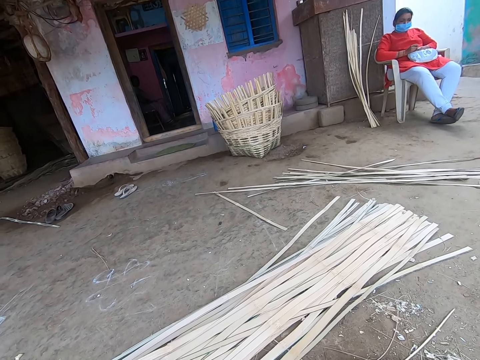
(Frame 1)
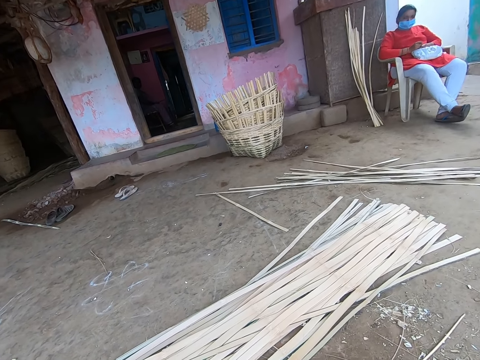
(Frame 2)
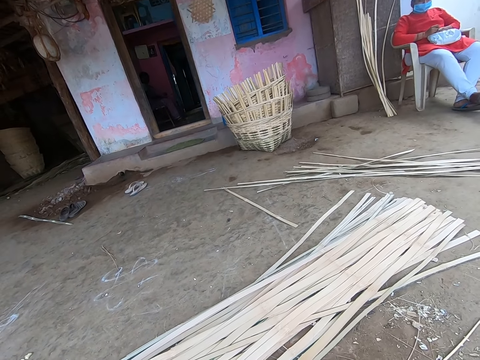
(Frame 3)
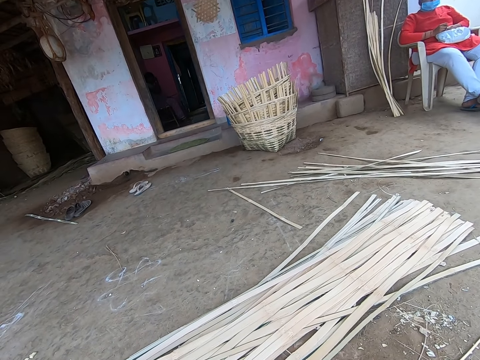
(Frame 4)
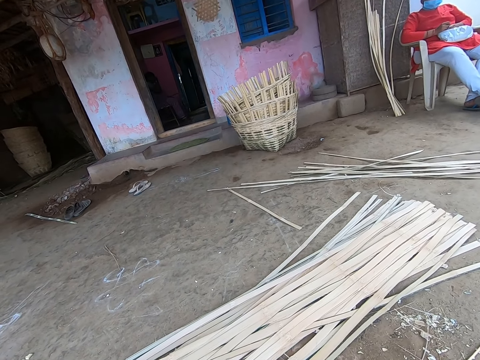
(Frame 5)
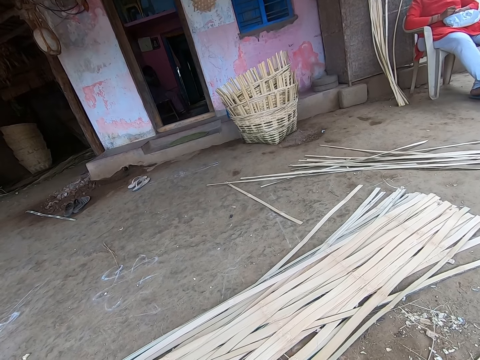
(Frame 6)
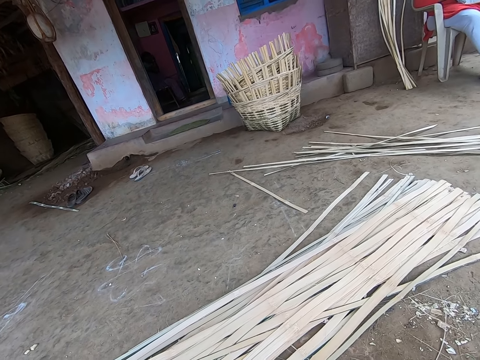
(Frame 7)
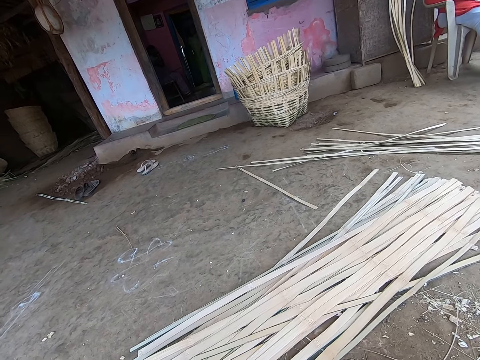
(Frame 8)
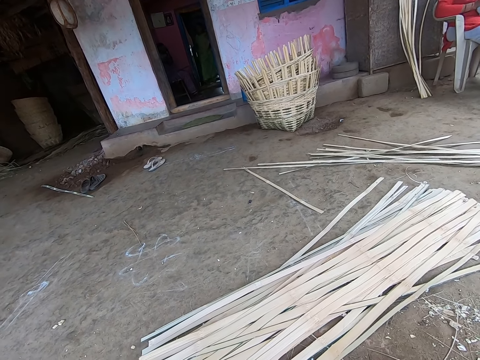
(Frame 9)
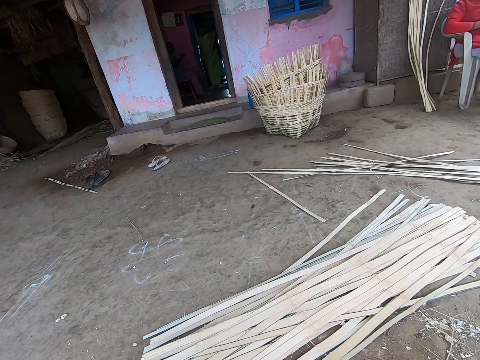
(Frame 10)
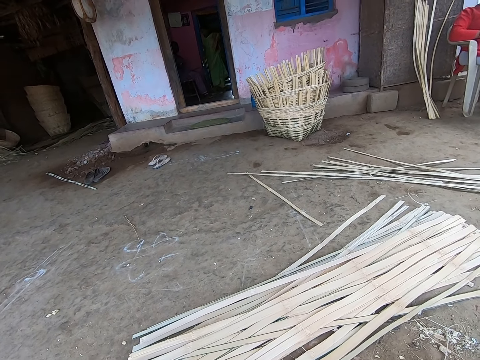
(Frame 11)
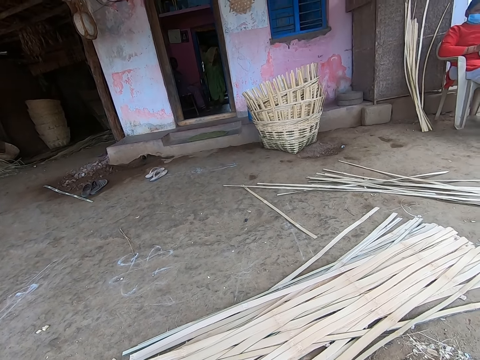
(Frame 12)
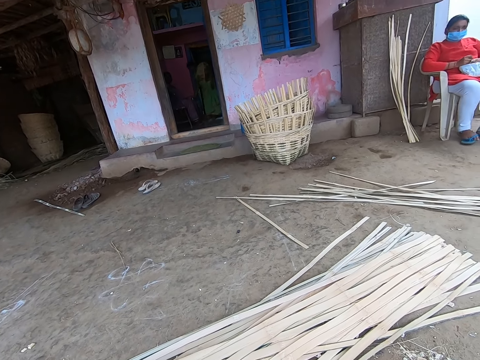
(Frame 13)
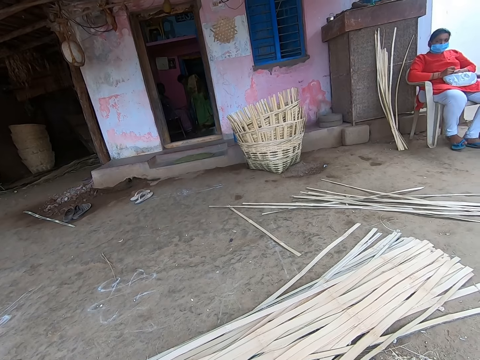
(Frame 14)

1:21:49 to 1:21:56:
The camera wearer interacts with someone.

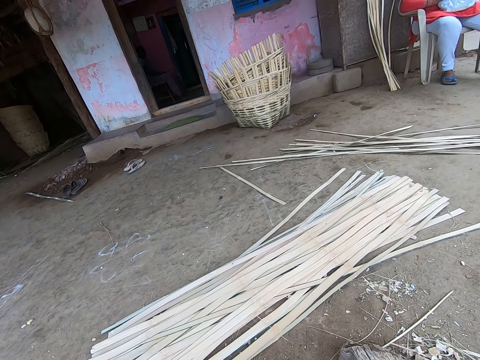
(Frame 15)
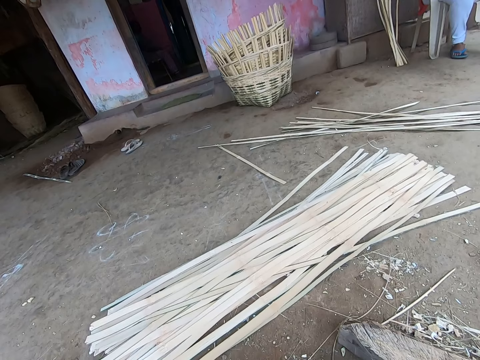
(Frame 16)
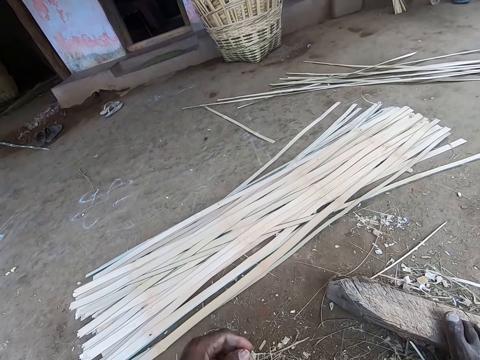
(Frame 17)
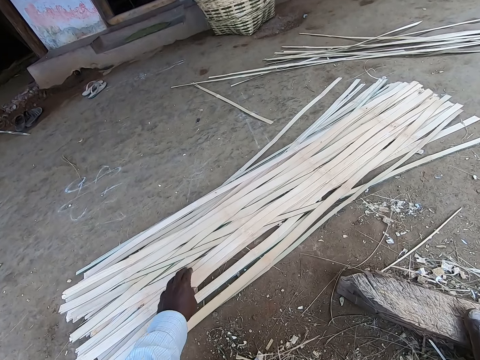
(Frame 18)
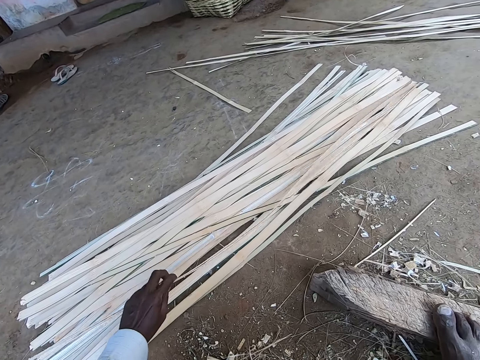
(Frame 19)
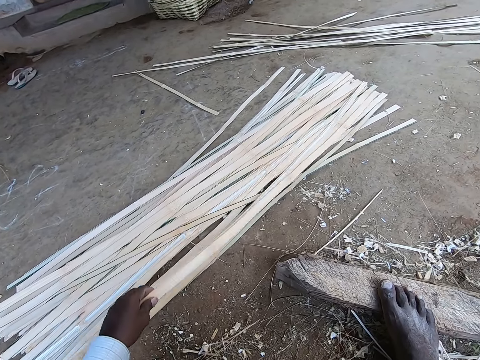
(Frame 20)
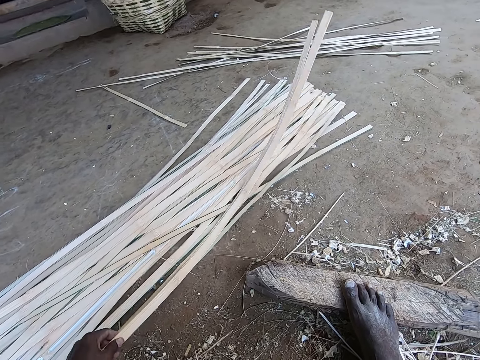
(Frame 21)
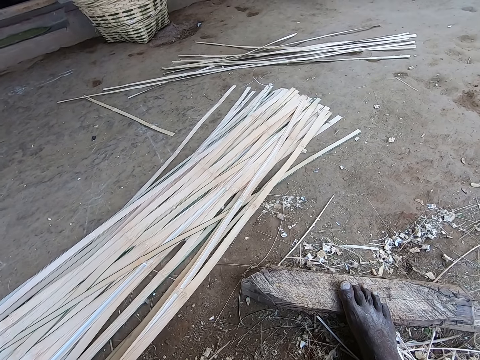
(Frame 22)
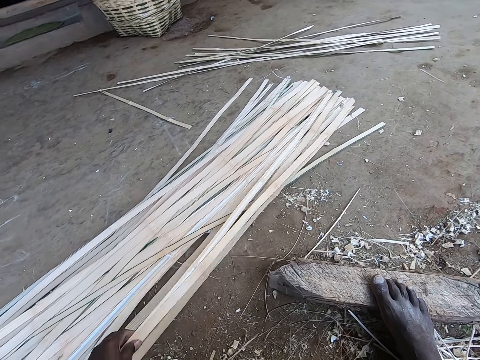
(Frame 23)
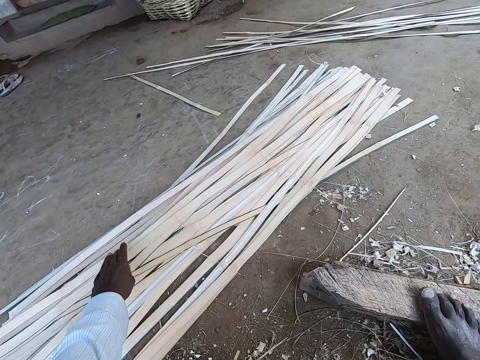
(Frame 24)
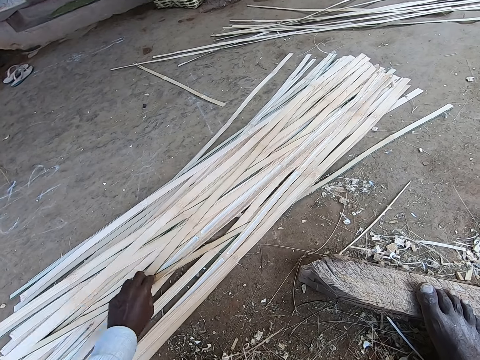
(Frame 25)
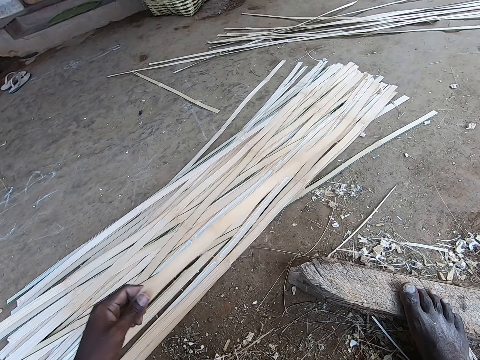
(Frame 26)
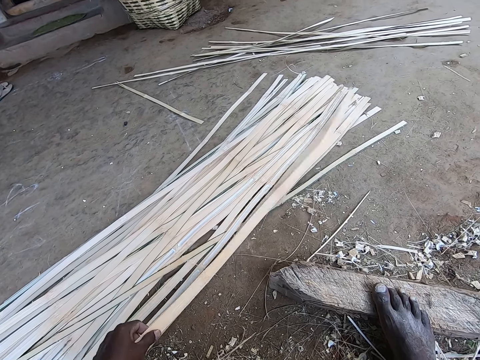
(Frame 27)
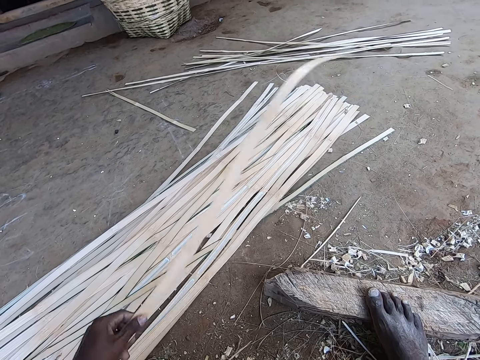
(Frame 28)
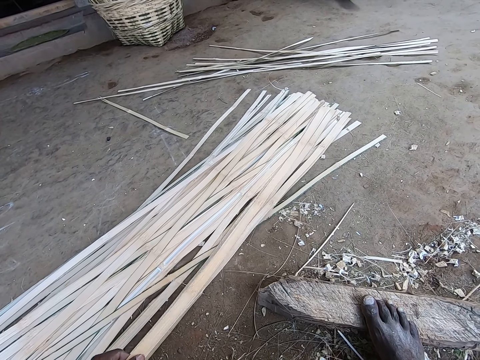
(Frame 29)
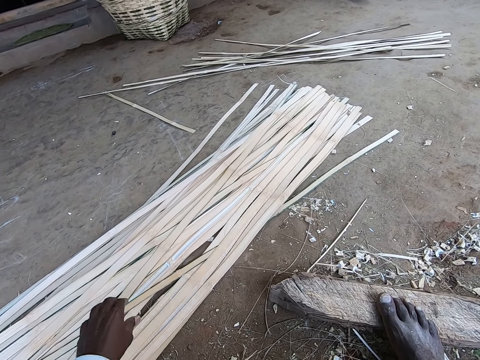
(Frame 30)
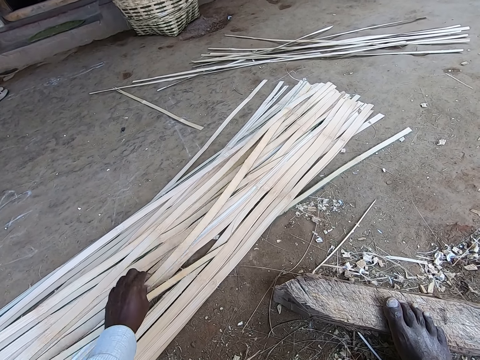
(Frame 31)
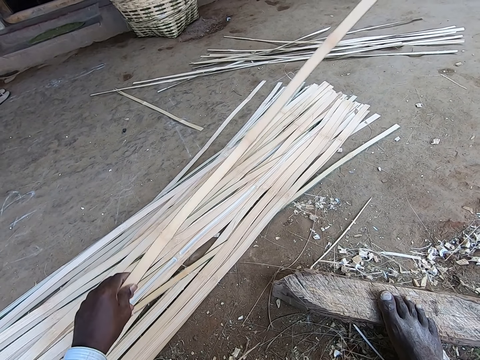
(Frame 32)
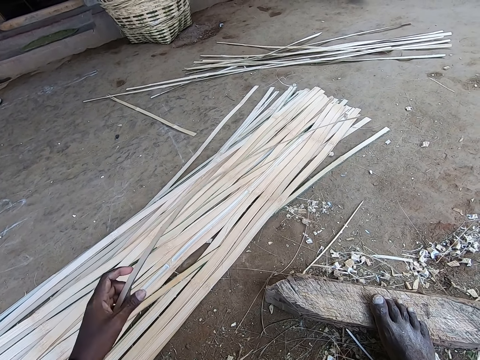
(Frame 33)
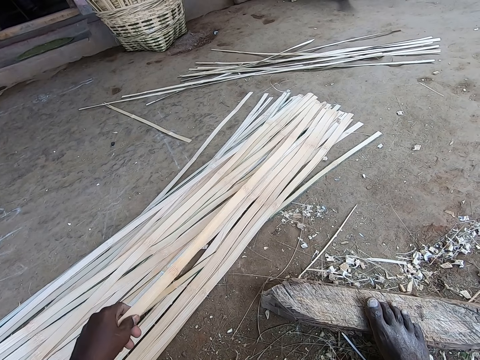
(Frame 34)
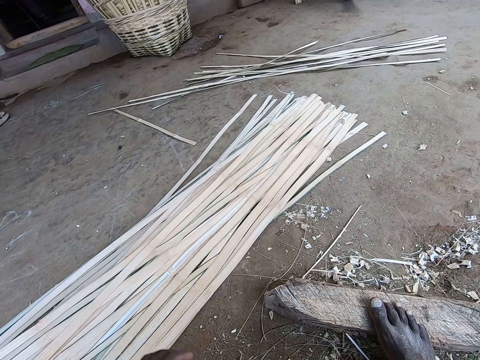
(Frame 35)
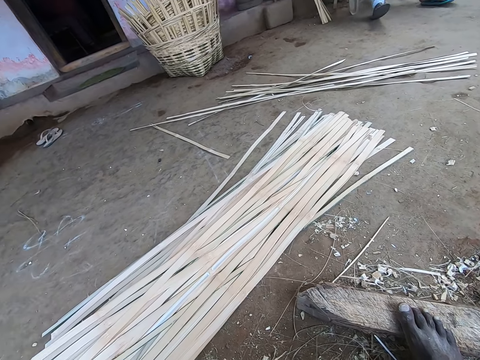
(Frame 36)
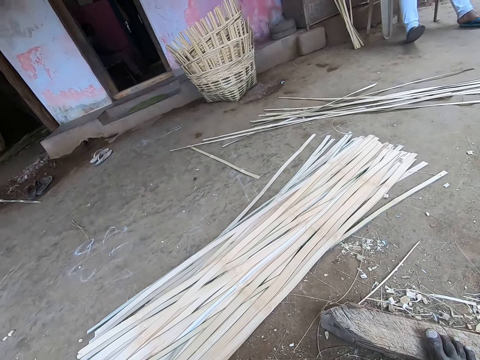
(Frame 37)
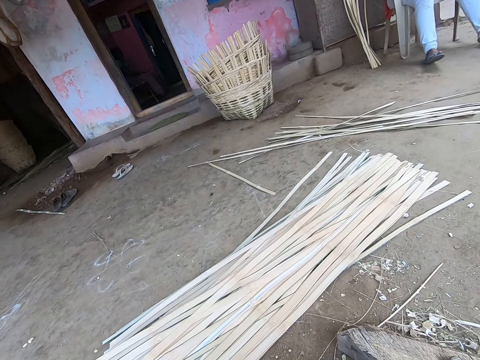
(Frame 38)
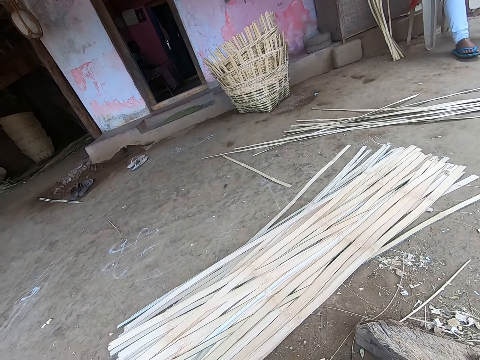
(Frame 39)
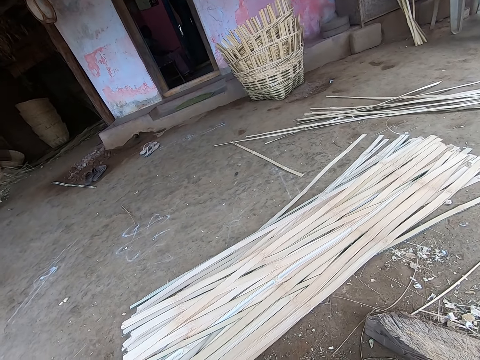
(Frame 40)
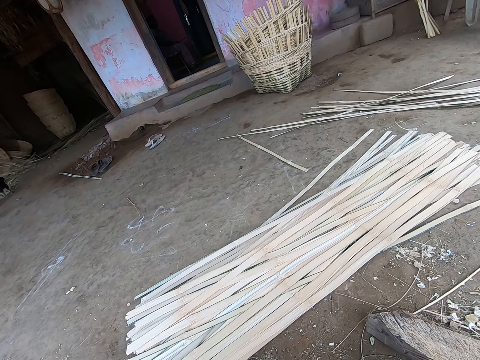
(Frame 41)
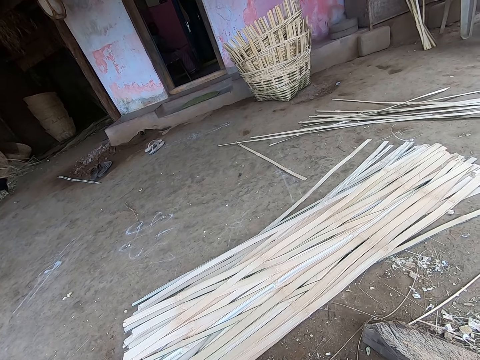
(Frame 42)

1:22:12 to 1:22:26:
The camera wearer picks up a wicker from the ground with his left hand. He drops the wicker on the wickers on the ground with his left hand. He picks up a wicker from the ground with his left hand. He drops the wicker on the wickers on the ground with his left hand. He picks up a wicker from the ground with his left hand. He drops the wicker on the wickers on the ground with his left hand.

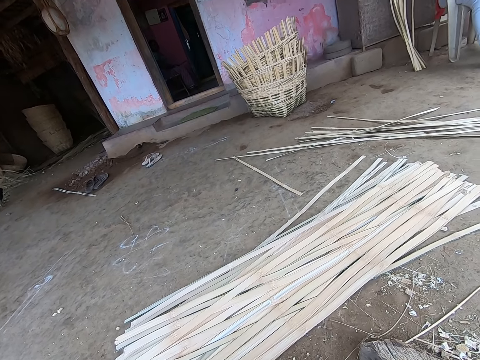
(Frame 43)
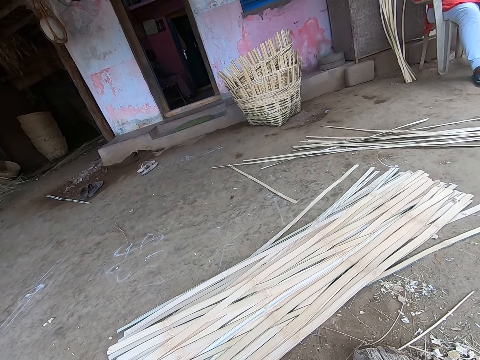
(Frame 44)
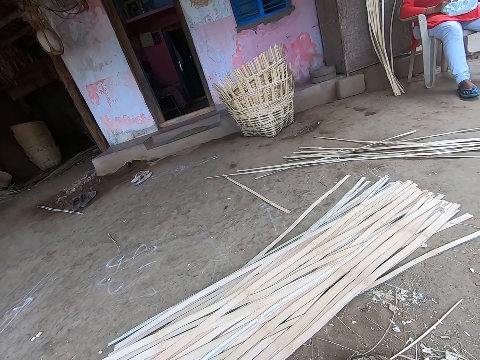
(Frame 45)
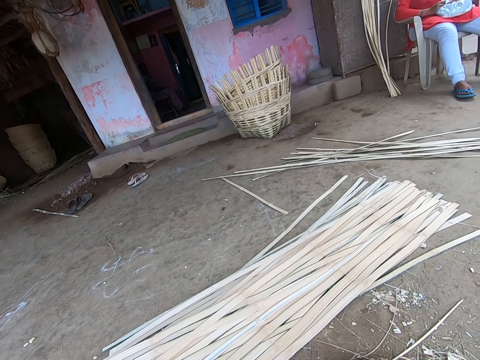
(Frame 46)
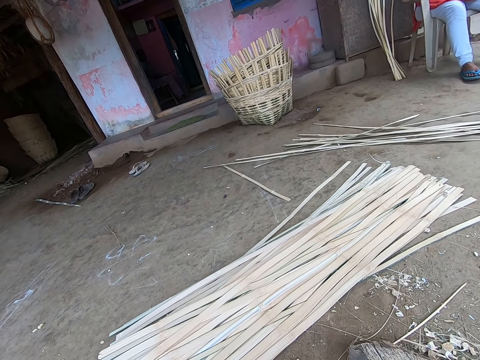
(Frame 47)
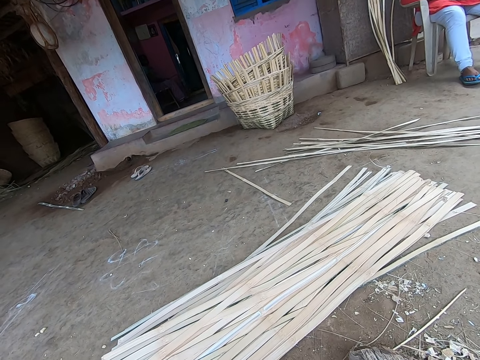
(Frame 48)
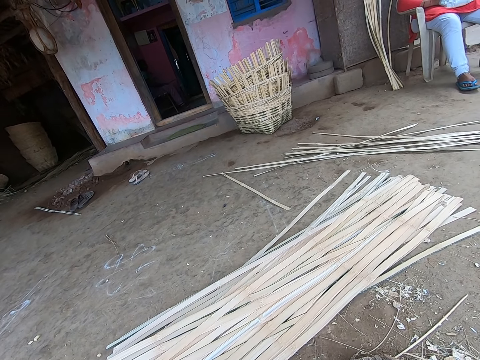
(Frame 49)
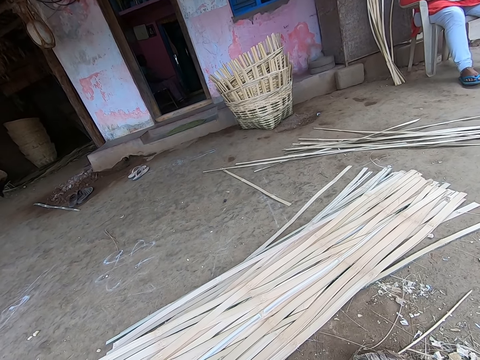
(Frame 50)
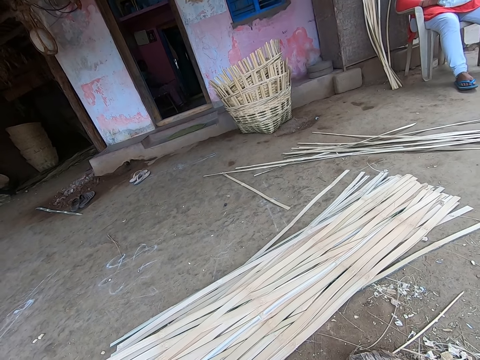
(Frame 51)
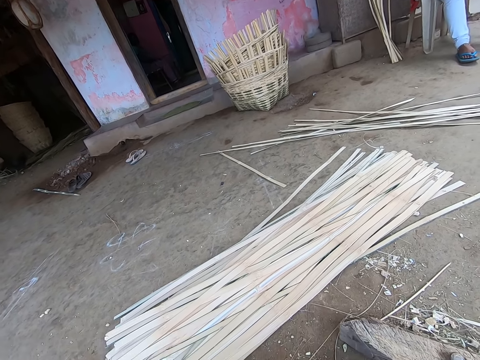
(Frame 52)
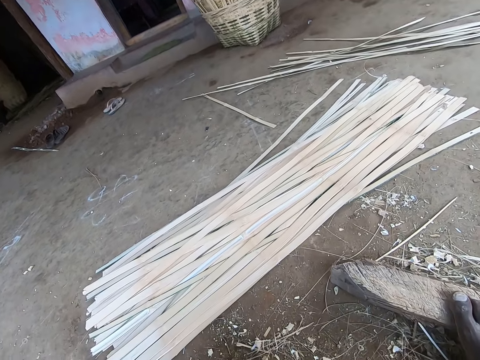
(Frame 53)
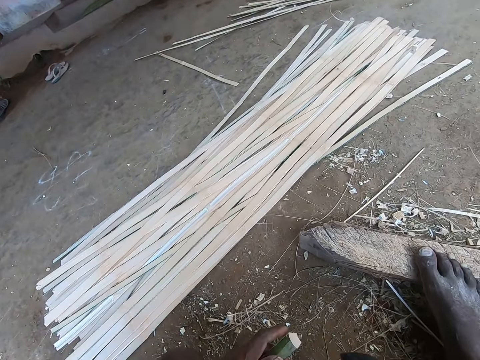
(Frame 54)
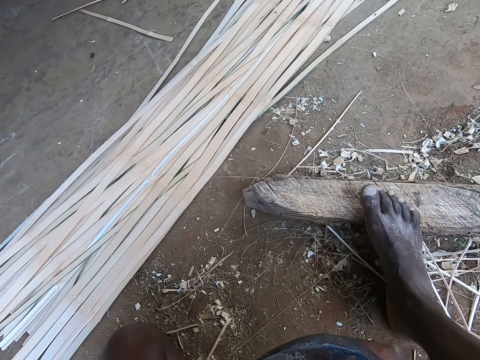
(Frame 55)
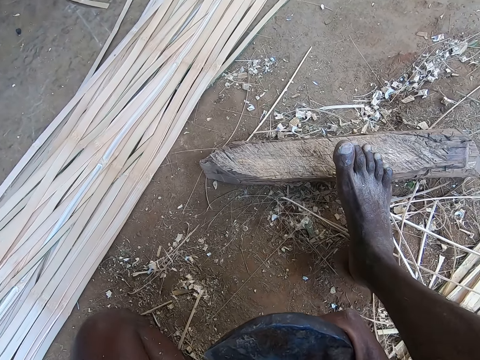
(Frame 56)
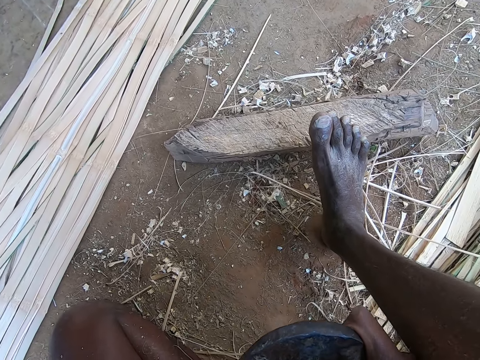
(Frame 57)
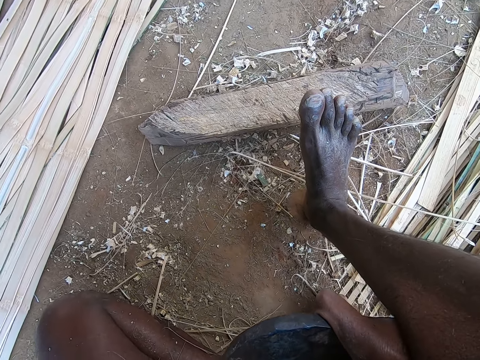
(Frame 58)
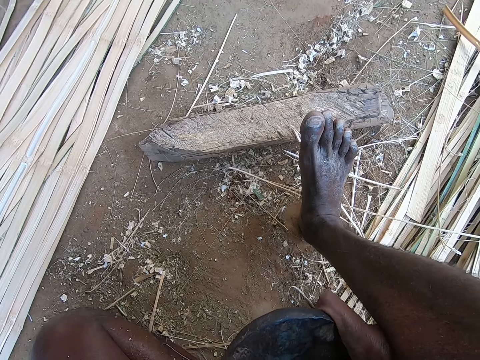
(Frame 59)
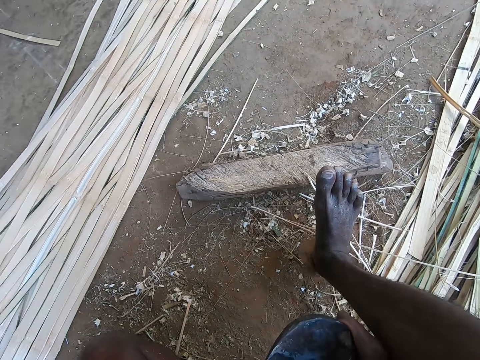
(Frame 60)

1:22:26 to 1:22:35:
The camera wearer picks up a wicker or bamboo strip from the ground with his left hand. He interacts with someone. He peels the wicker in his left hand with the kukri in his right hand. He pierces the bamboo strip.
